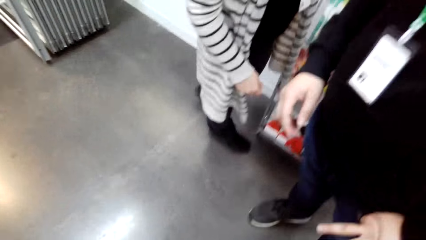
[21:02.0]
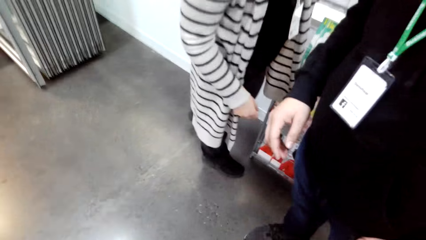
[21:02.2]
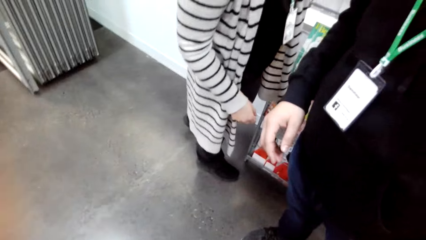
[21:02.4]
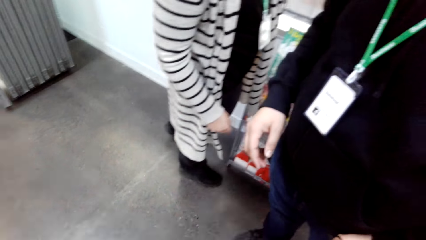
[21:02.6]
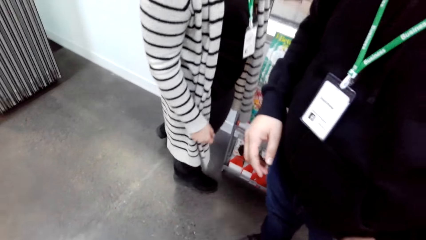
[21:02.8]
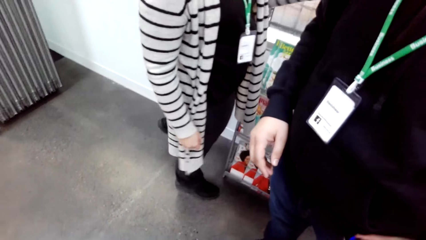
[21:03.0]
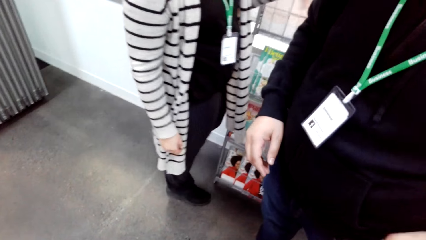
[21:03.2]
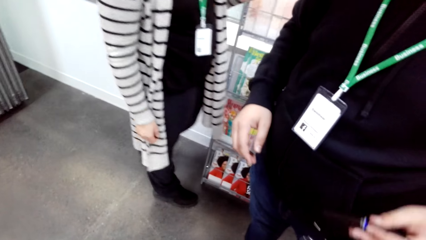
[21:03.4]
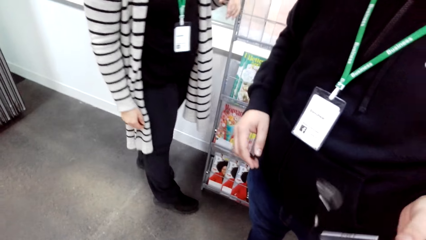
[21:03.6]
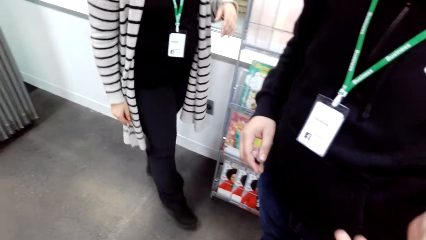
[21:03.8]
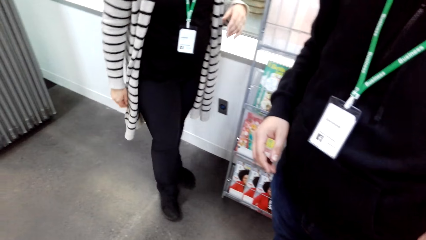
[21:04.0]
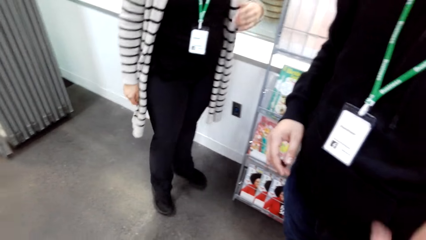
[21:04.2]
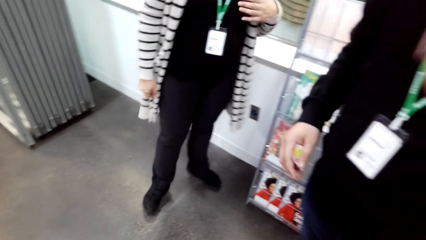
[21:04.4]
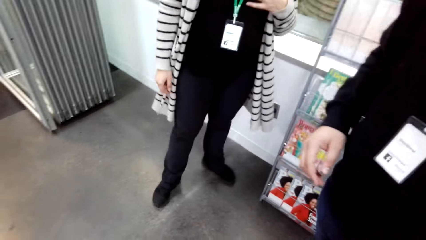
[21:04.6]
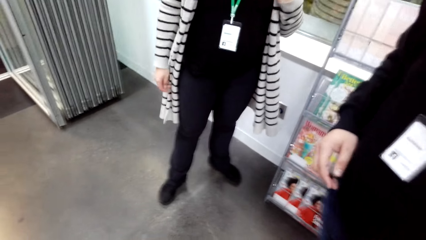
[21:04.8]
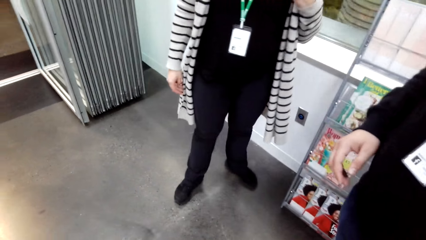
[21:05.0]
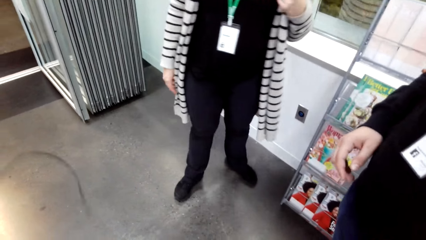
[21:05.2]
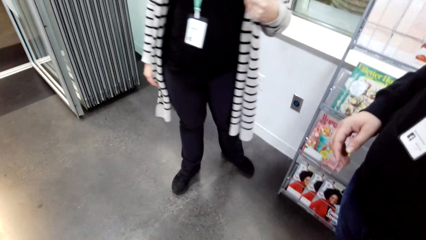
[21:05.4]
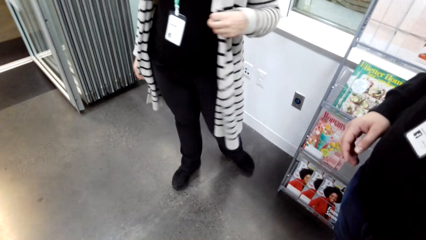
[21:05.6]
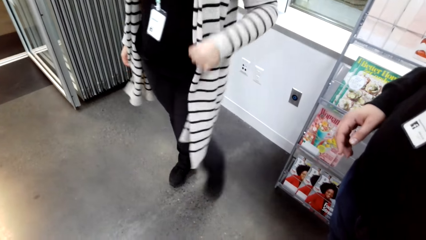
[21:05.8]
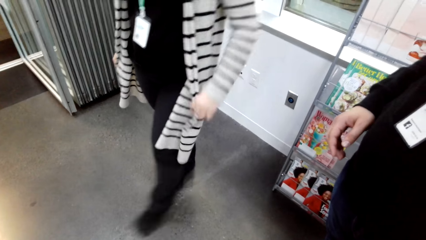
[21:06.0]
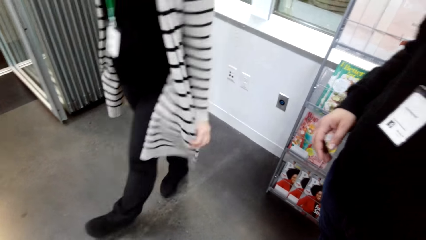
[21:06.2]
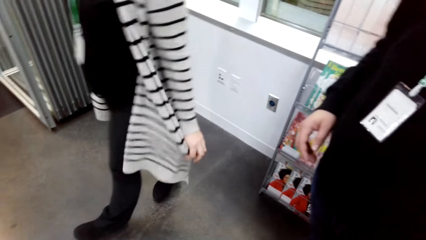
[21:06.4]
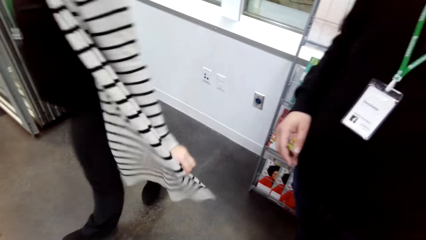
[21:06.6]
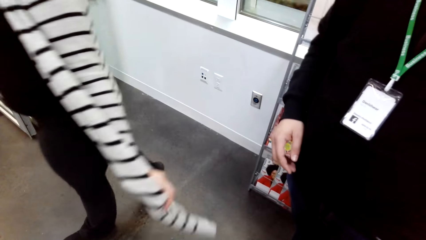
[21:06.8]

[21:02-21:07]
The camera wearer takes something from a man.
